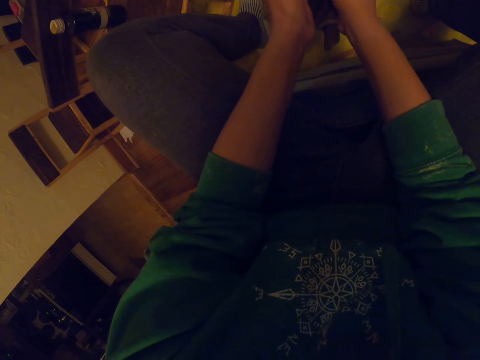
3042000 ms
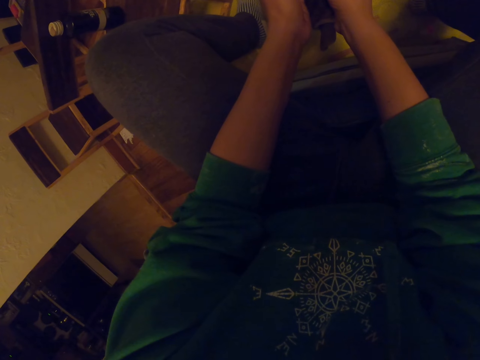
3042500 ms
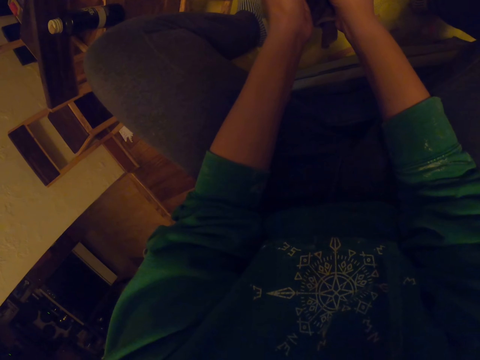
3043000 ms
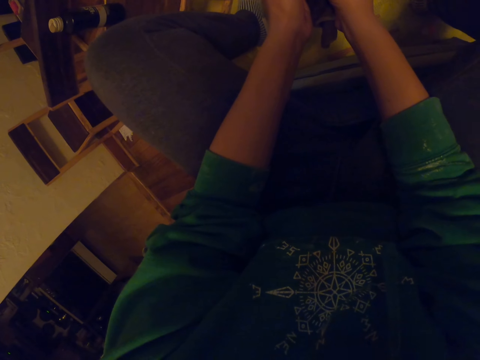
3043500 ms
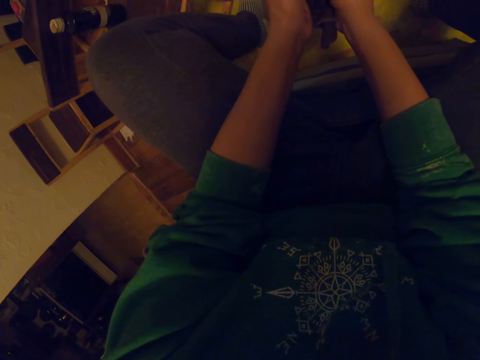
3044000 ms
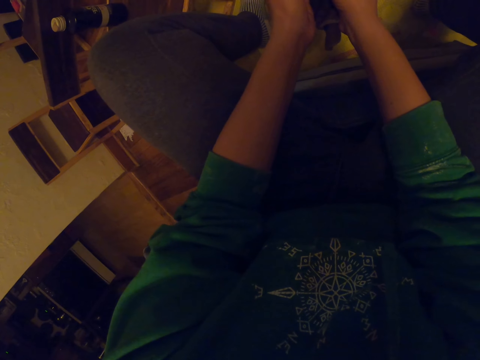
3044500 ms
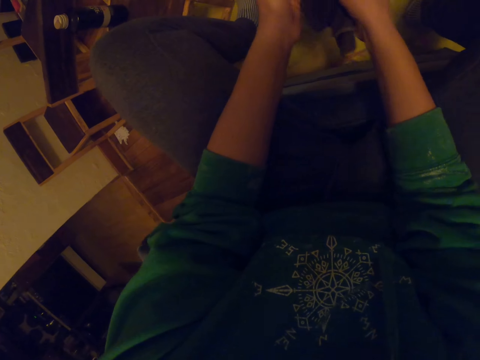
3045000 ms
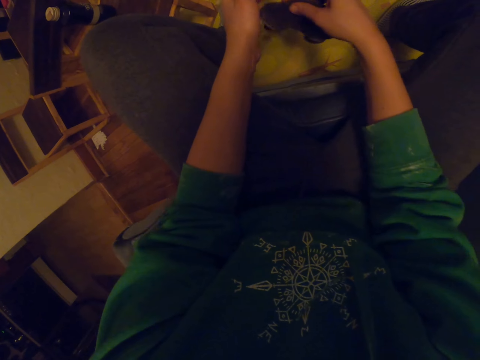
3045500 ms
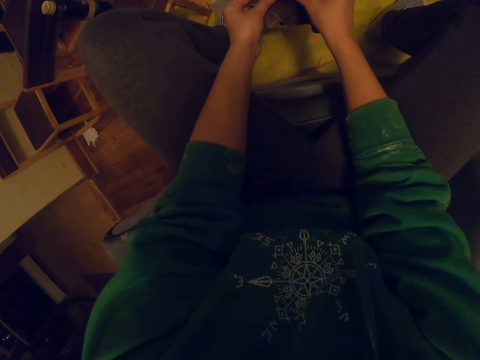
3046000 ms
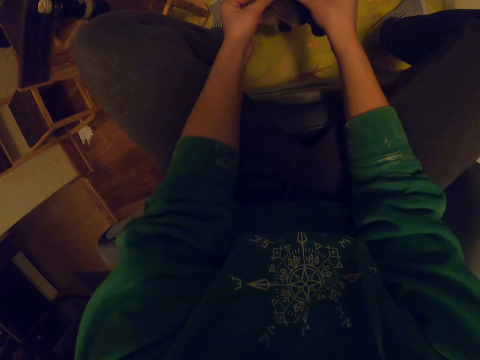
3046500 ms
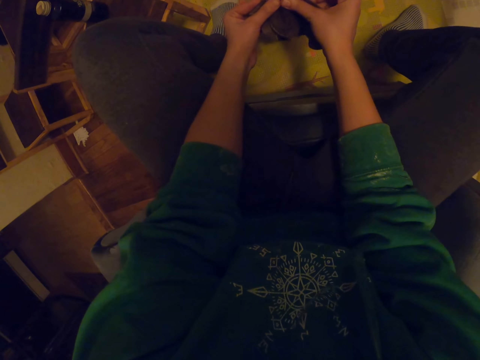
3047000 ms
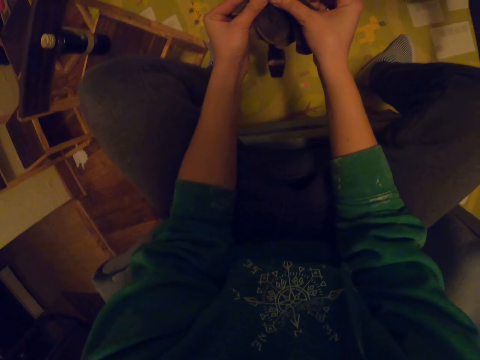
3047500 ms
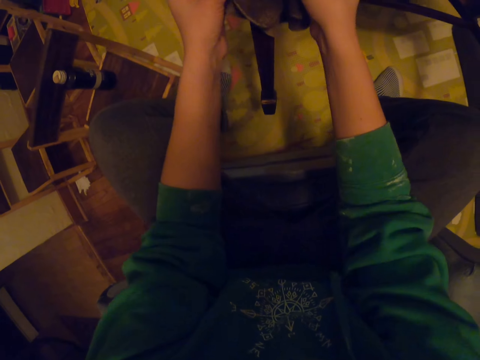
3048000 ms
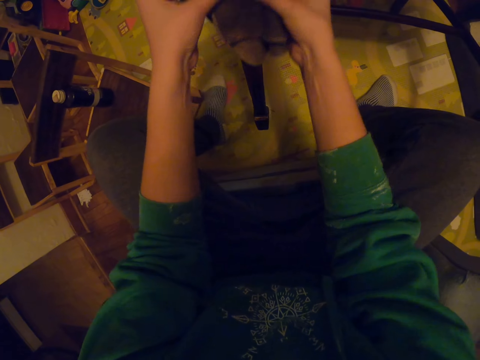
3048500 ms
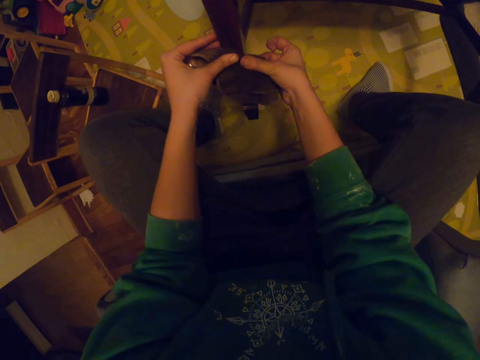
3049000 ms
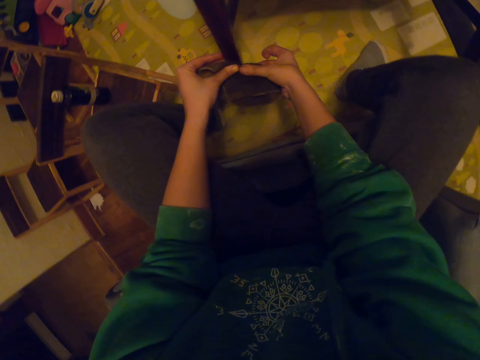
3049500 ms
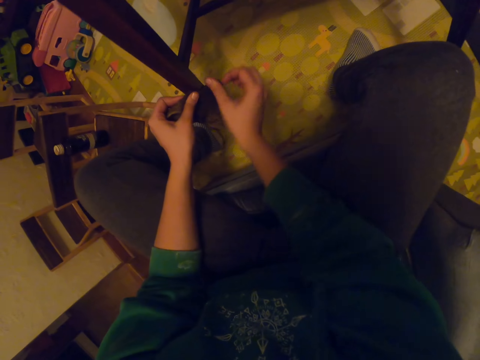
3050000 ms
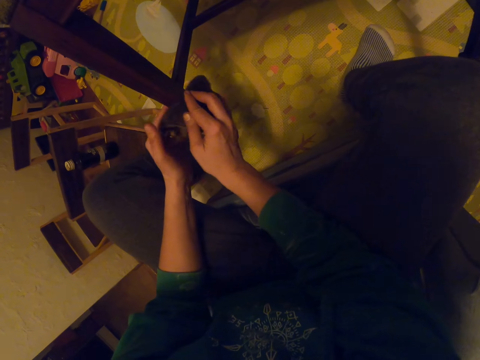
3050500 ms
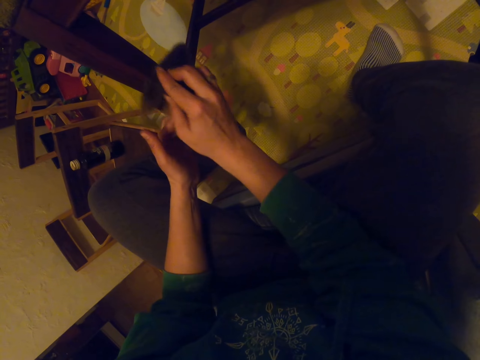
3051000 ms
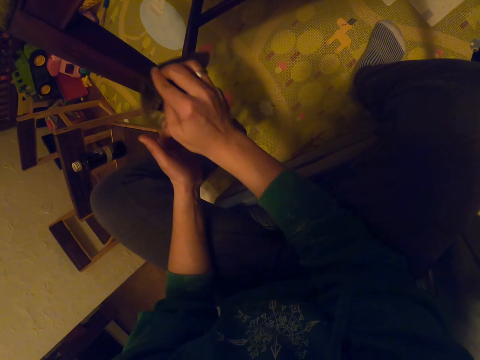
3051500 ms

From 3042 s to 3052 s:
The camera wearer wipes the chair.

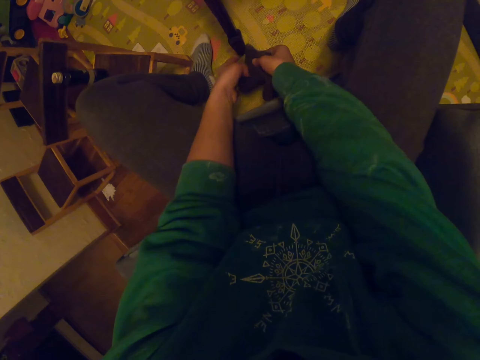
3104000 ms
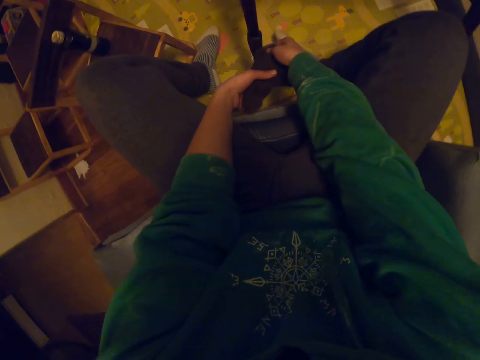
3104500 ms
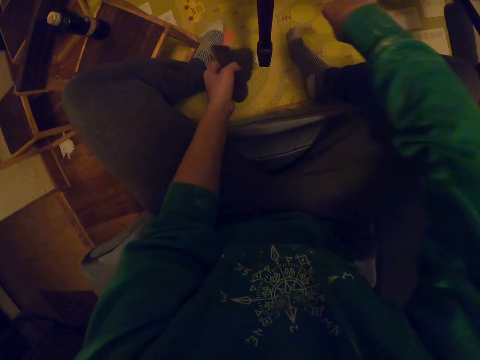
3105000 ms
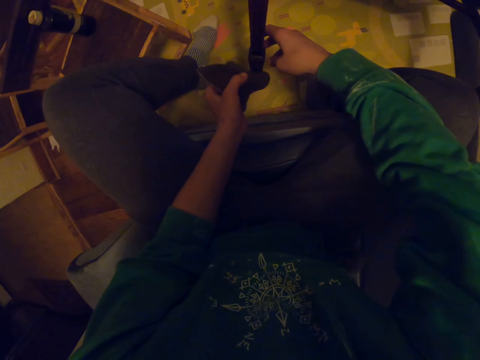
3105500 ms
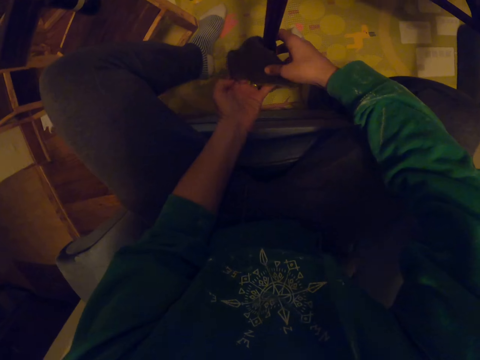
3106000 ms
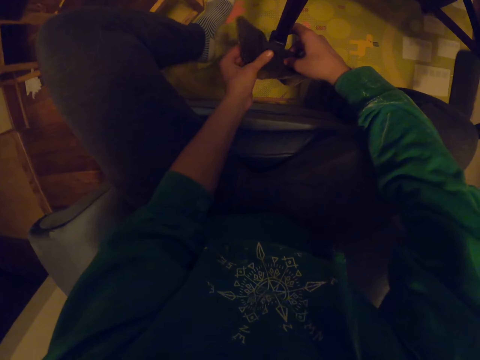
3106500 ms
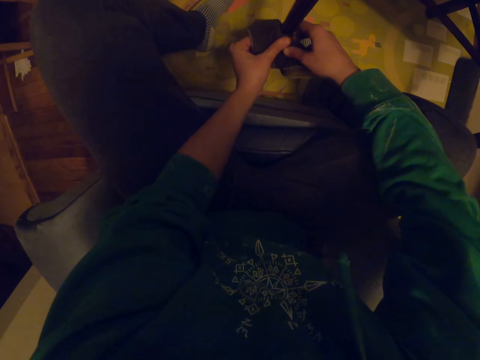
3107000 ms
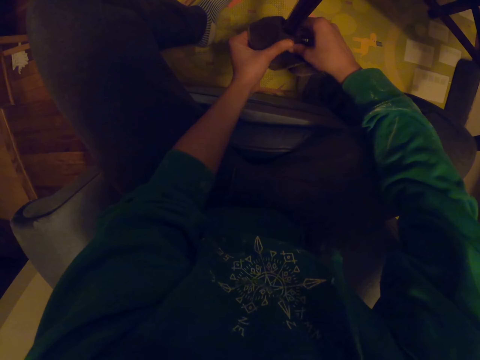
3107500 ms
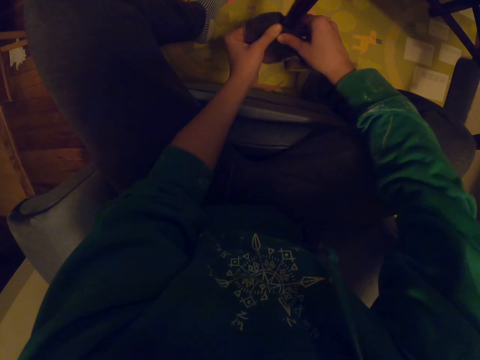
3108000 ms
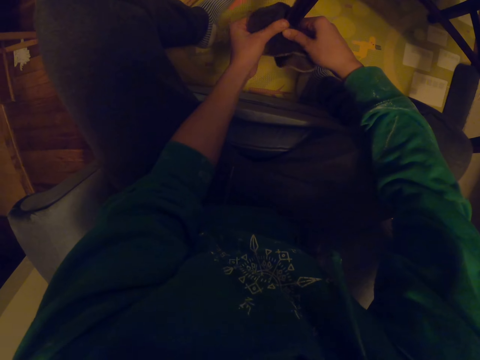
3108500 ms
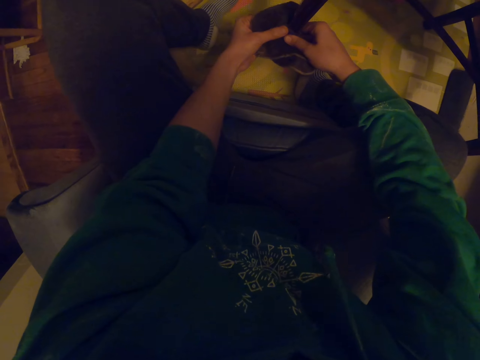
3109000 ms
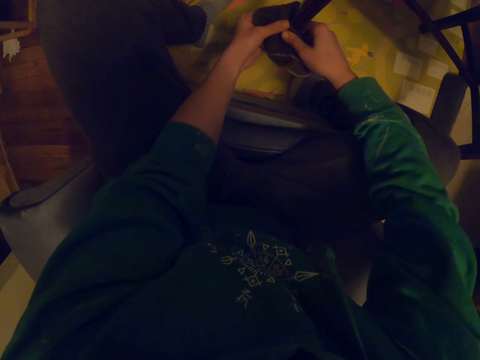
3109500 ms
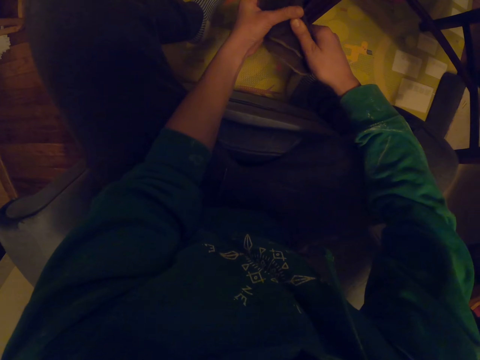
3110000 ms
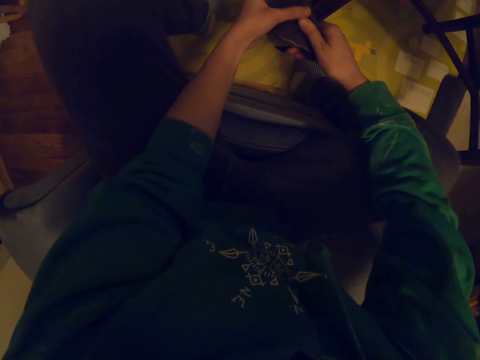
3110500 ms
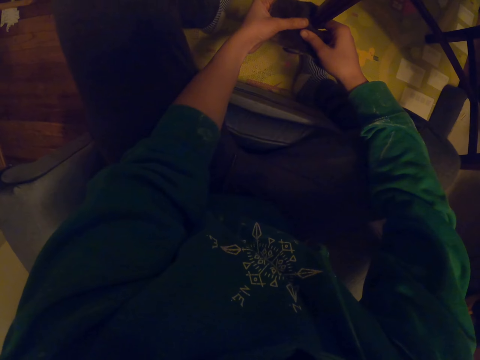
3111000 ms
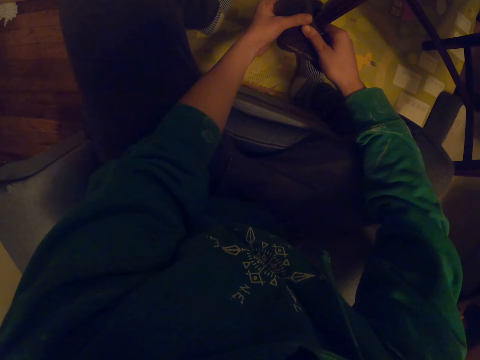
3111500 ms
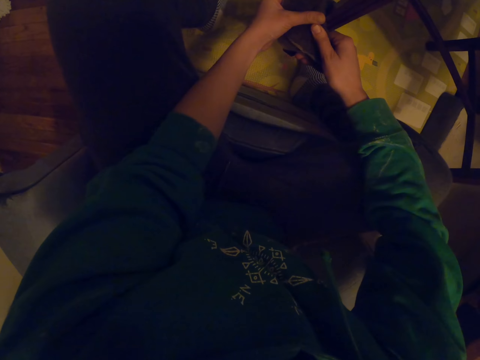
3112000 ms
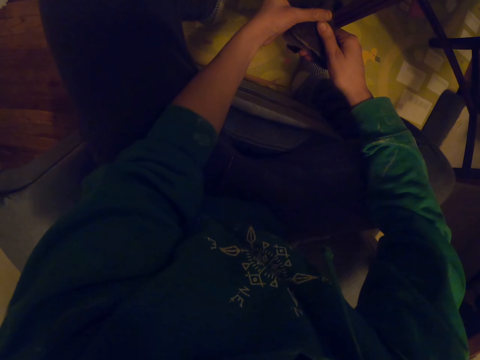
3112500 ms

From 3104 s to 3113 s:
The camera wearer passes the towel to the left hand. They wipe the chair.

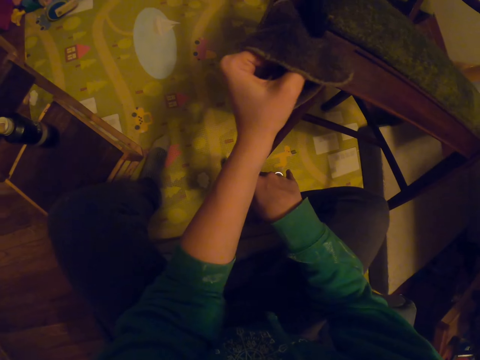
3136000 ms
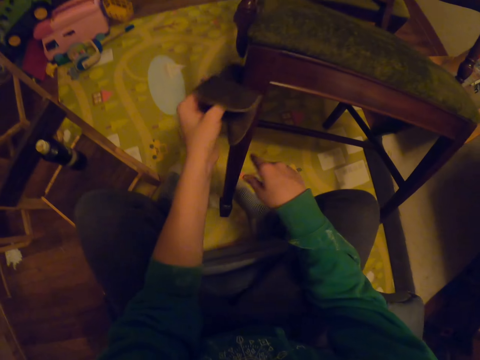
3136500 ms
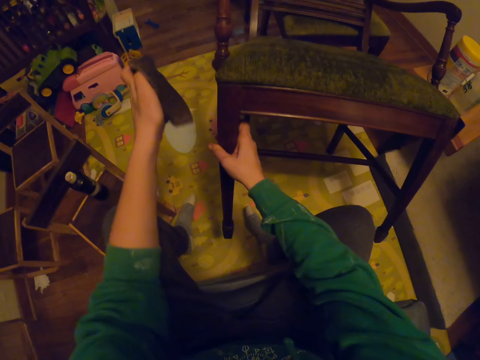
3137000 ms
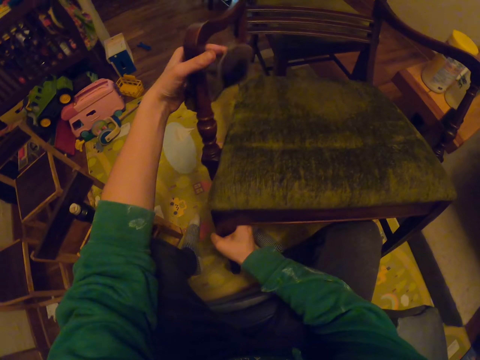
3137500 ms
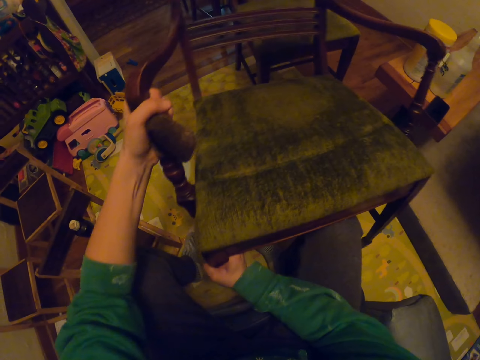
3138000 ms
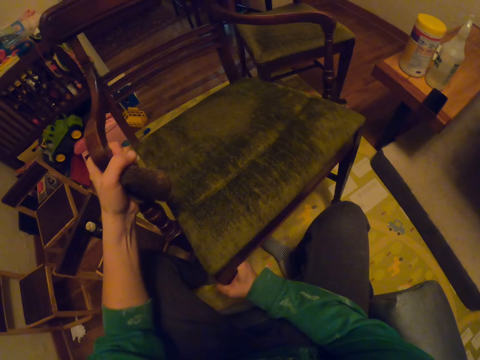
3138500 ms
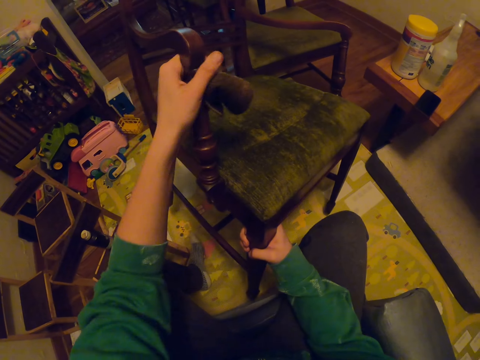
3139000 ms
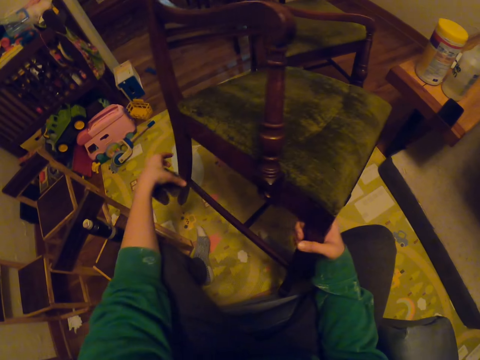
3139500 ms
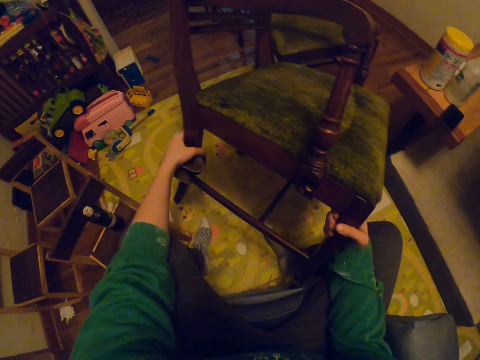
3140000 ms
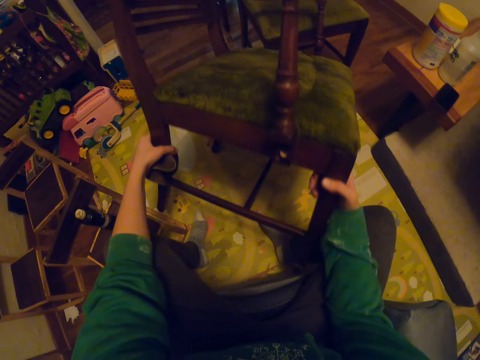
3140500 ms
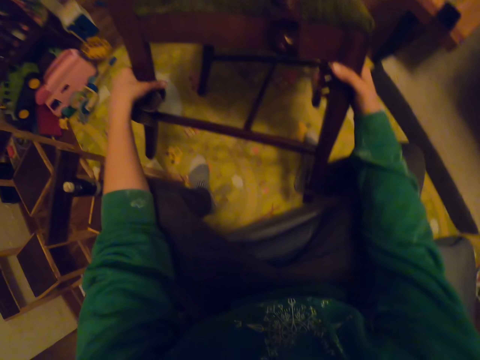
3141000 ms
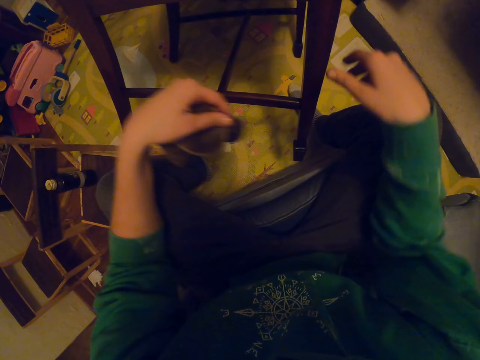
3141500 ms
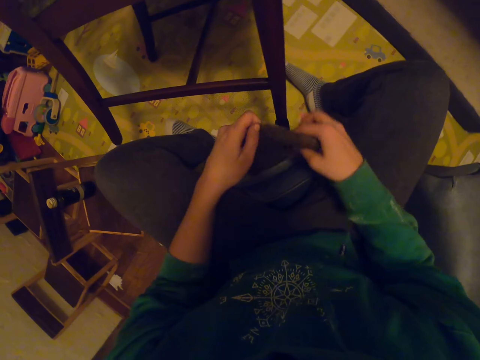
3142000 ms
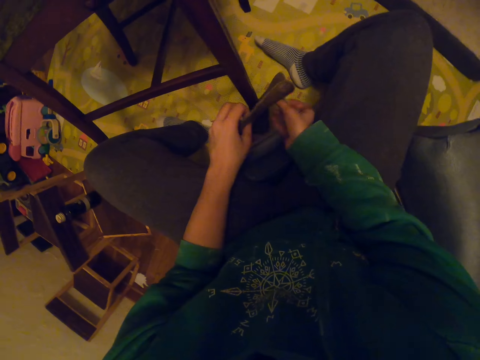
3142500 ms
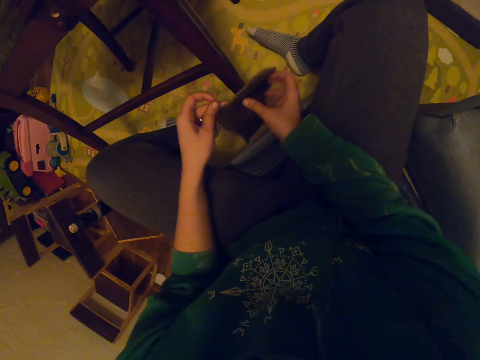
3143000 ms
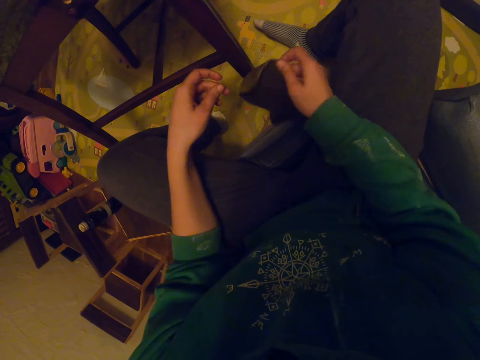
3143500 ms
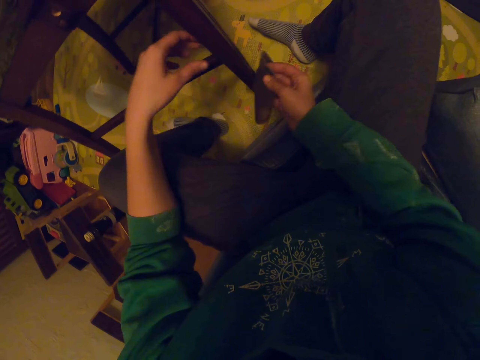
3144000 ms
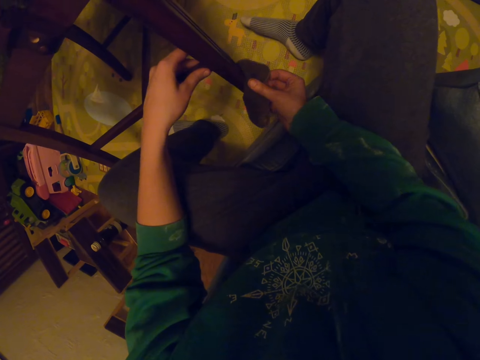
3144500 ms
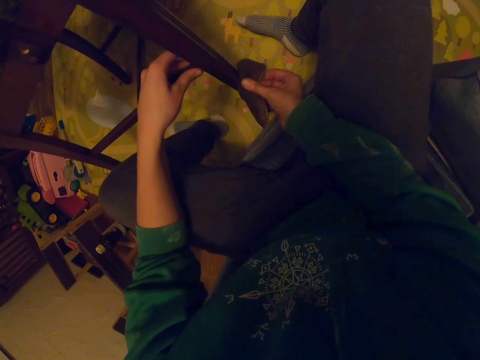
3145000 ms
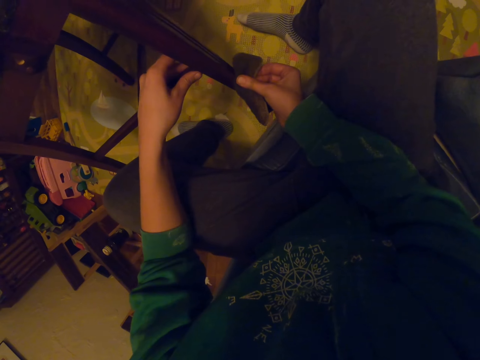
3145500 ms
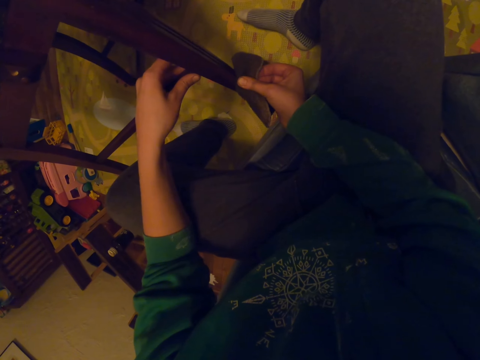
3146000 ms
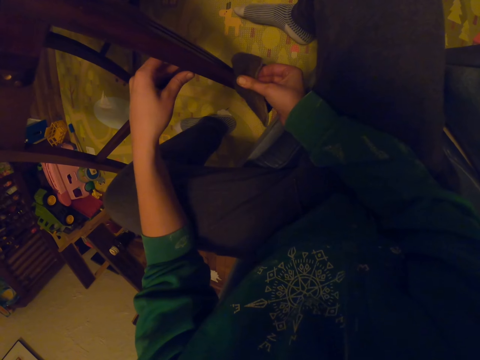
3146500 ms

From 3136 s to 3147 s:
The camera wearer moves the chair. They pick up the chair. They lean the chair to the other. They hold the towel with both hands. They hold the towel with the right hand. They wipe the chair.
